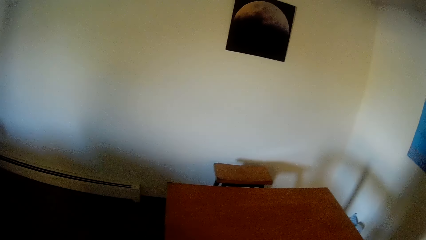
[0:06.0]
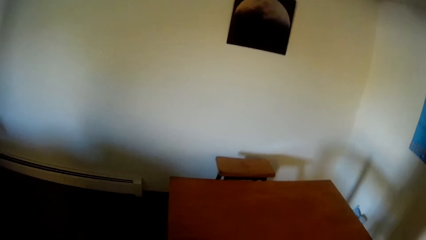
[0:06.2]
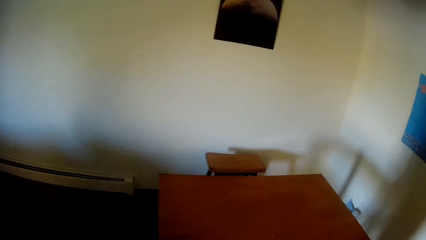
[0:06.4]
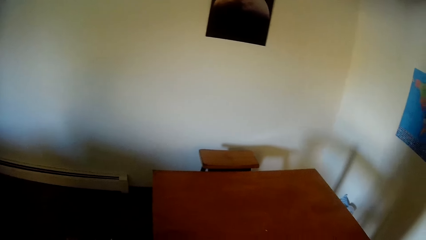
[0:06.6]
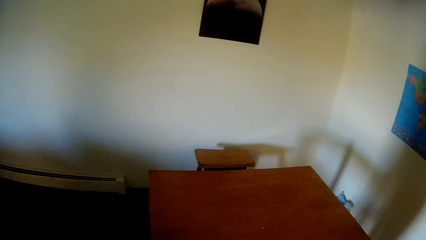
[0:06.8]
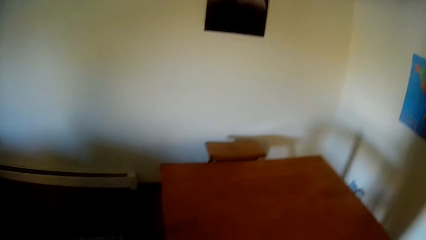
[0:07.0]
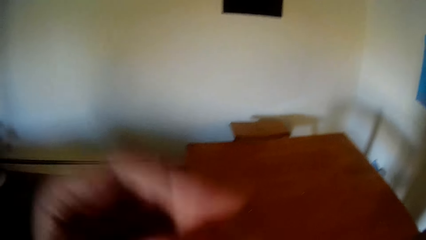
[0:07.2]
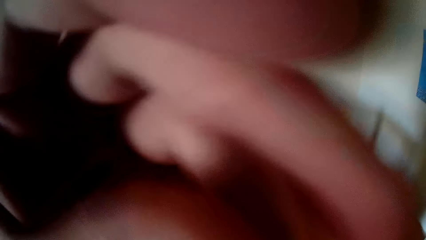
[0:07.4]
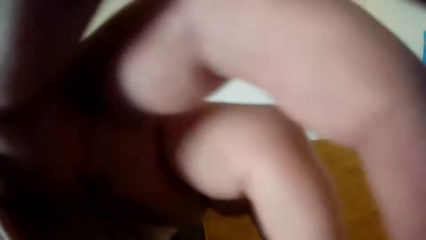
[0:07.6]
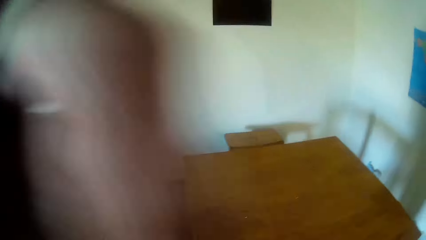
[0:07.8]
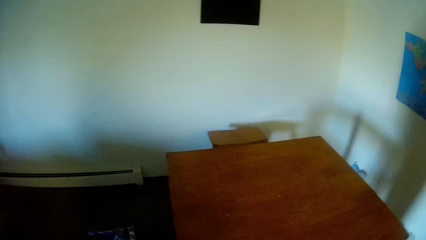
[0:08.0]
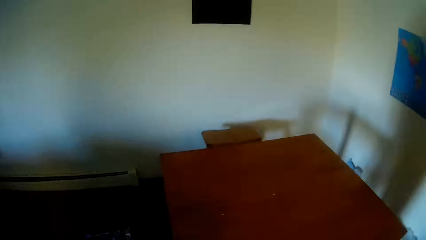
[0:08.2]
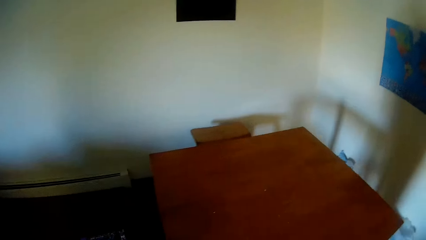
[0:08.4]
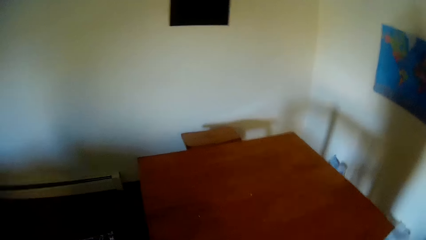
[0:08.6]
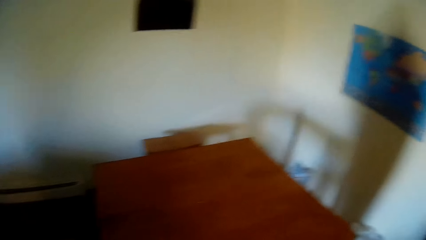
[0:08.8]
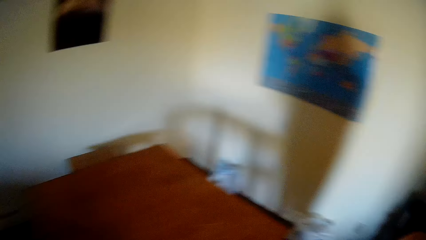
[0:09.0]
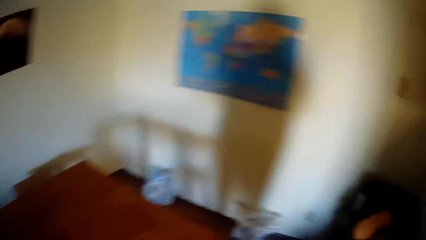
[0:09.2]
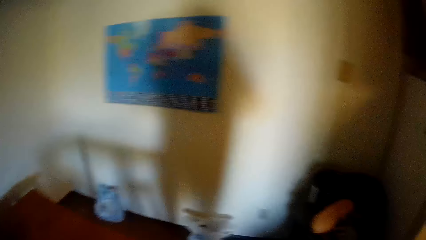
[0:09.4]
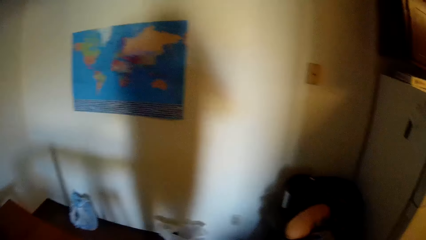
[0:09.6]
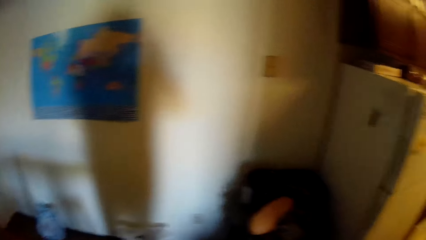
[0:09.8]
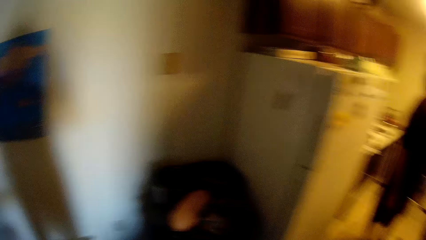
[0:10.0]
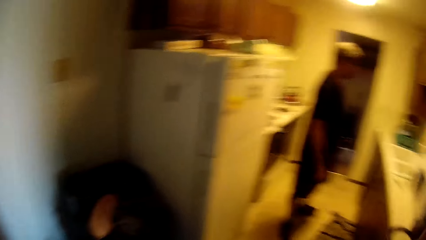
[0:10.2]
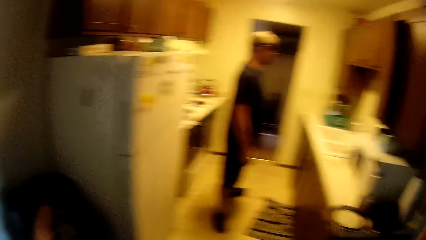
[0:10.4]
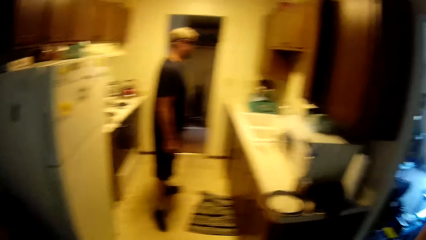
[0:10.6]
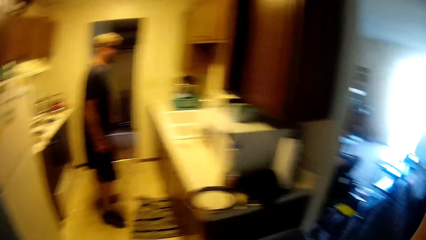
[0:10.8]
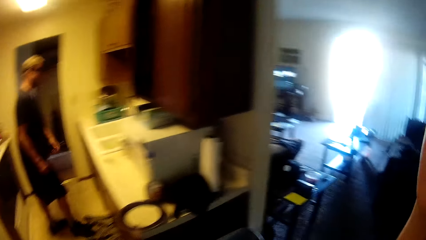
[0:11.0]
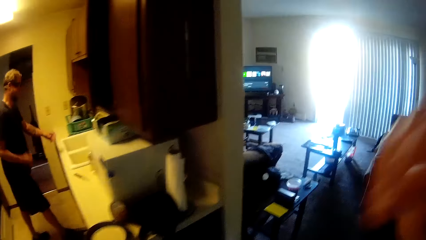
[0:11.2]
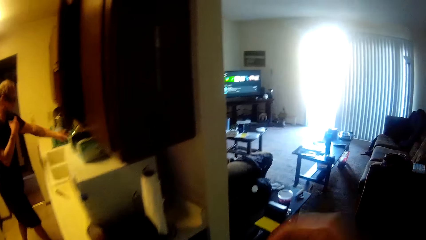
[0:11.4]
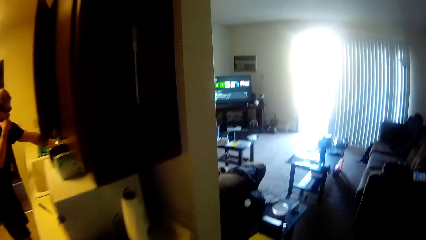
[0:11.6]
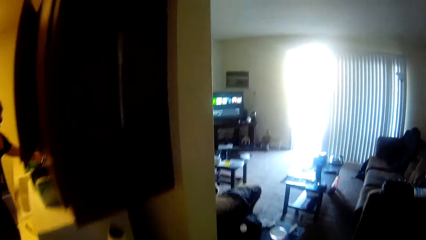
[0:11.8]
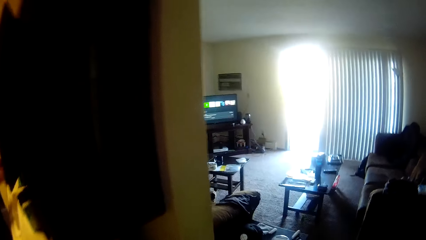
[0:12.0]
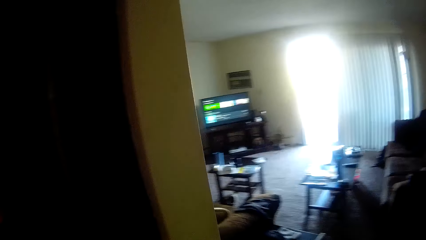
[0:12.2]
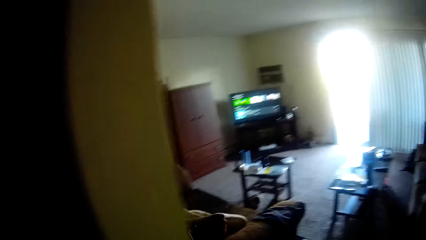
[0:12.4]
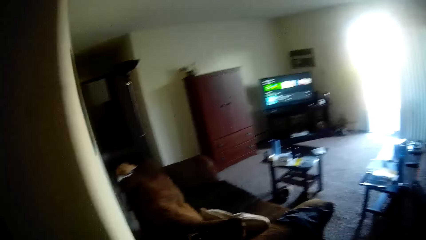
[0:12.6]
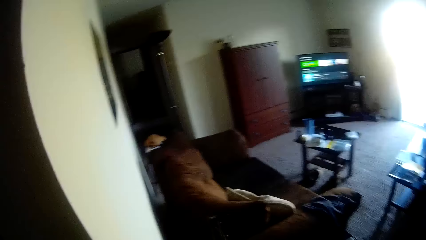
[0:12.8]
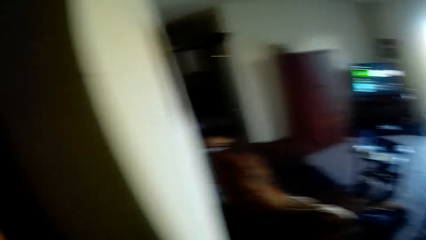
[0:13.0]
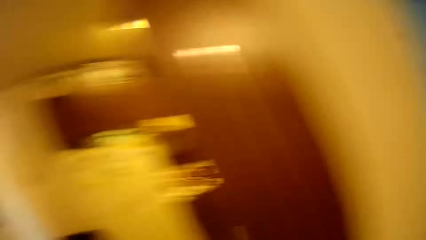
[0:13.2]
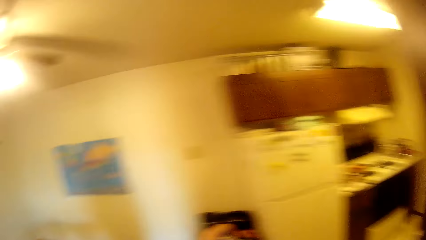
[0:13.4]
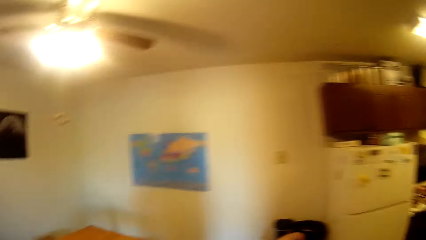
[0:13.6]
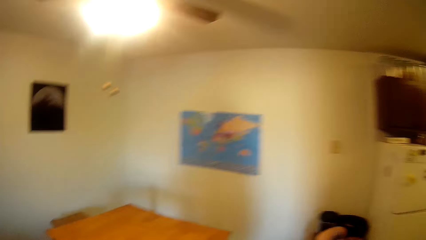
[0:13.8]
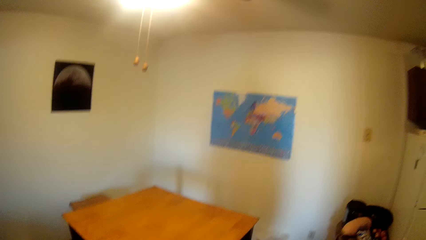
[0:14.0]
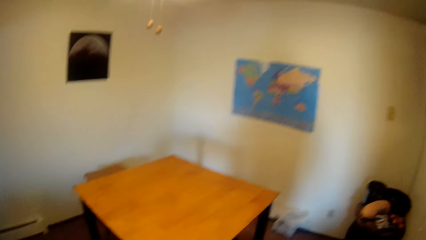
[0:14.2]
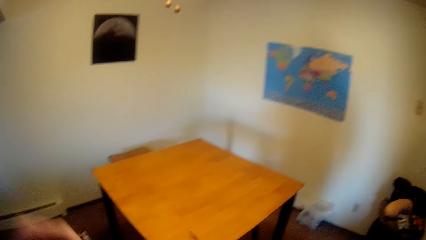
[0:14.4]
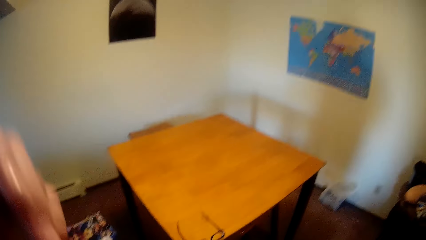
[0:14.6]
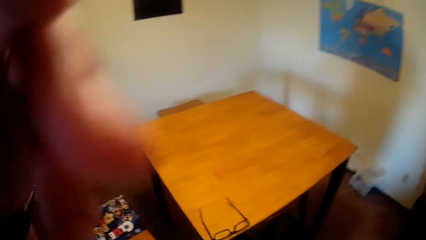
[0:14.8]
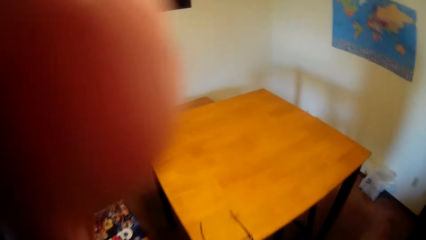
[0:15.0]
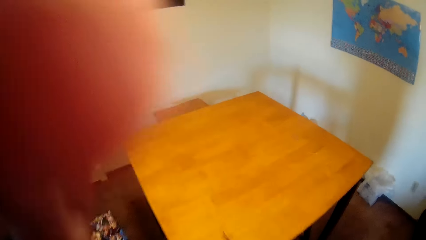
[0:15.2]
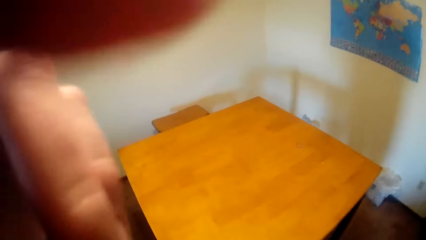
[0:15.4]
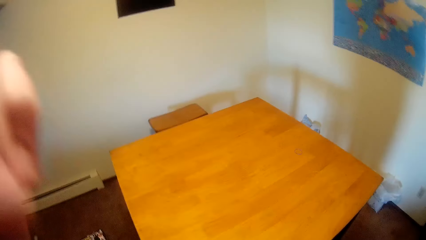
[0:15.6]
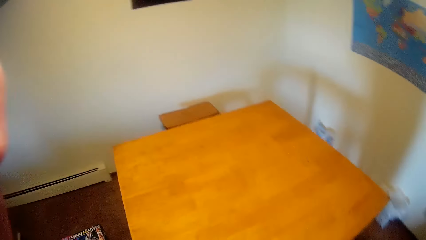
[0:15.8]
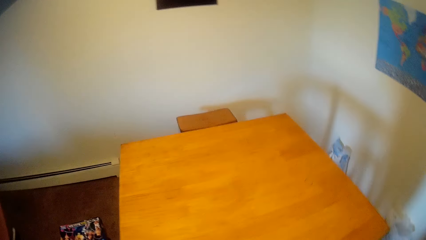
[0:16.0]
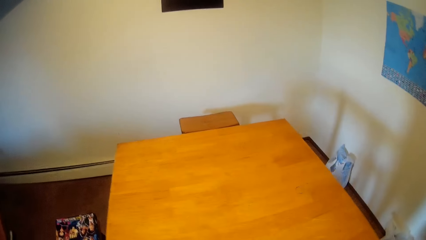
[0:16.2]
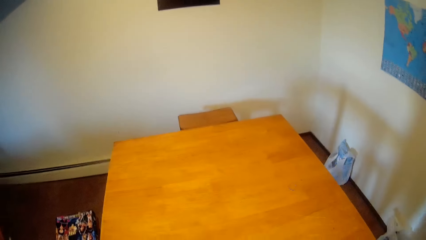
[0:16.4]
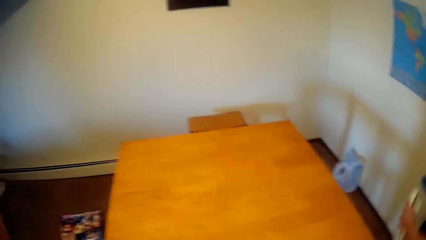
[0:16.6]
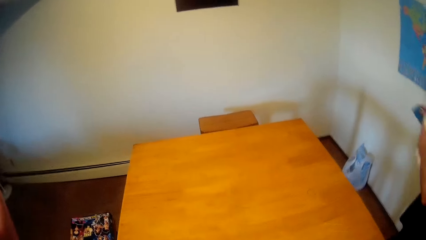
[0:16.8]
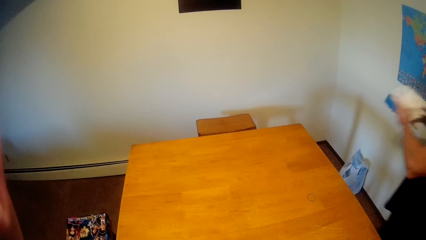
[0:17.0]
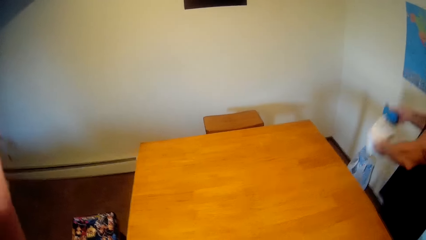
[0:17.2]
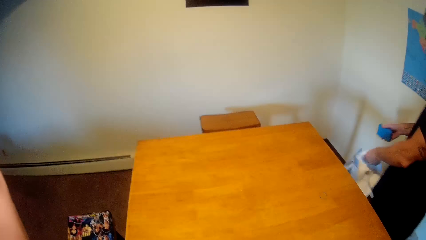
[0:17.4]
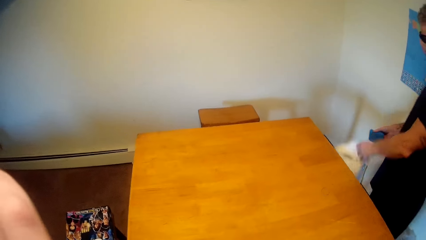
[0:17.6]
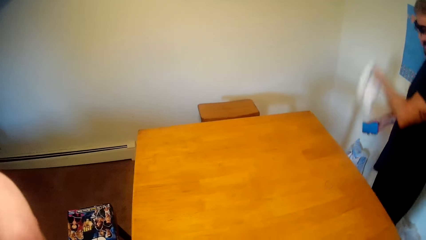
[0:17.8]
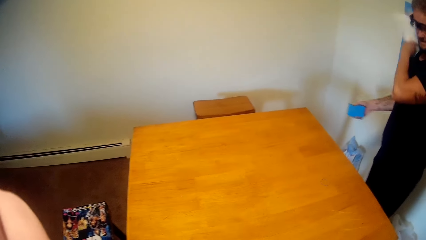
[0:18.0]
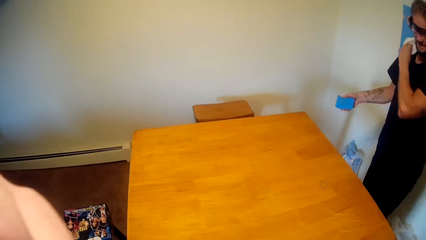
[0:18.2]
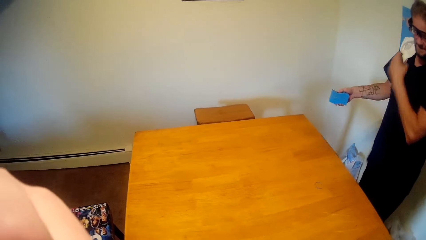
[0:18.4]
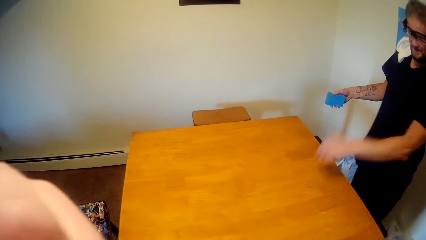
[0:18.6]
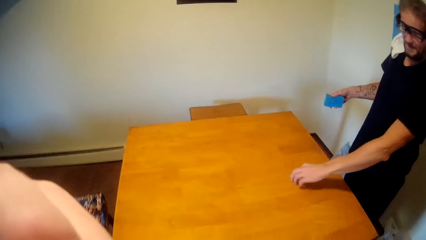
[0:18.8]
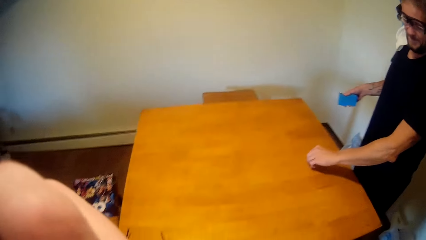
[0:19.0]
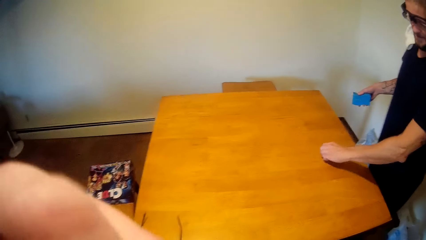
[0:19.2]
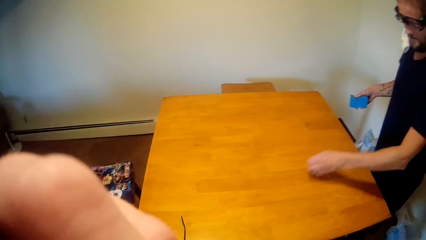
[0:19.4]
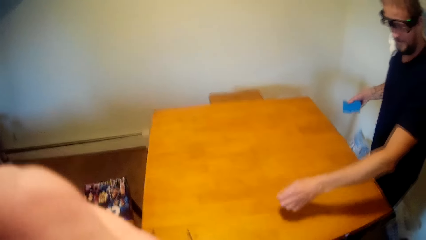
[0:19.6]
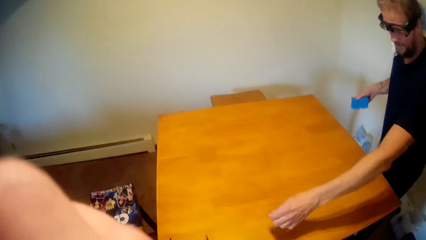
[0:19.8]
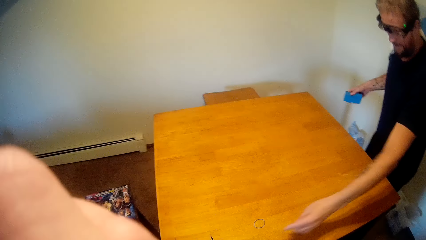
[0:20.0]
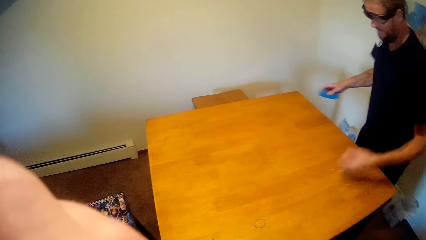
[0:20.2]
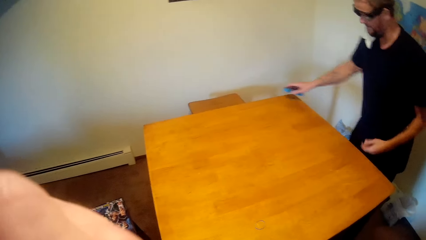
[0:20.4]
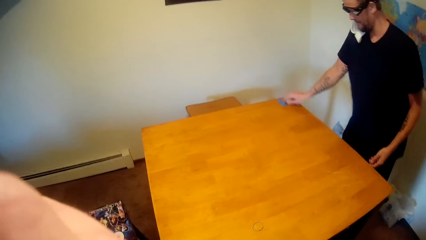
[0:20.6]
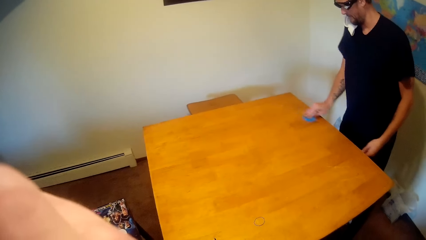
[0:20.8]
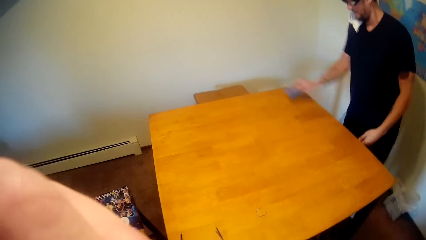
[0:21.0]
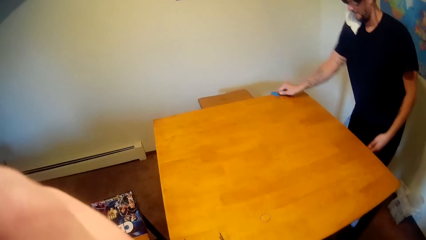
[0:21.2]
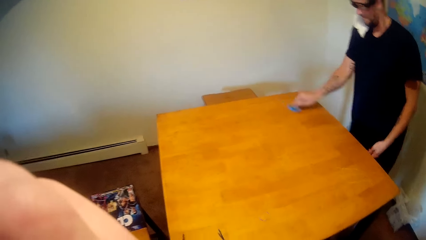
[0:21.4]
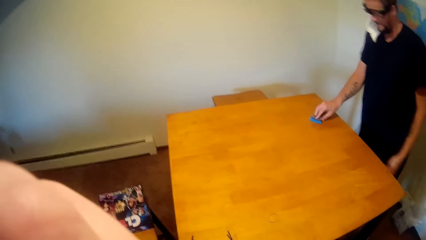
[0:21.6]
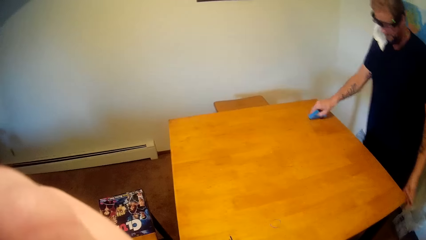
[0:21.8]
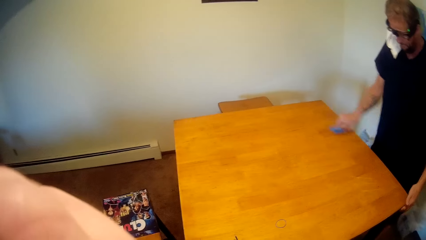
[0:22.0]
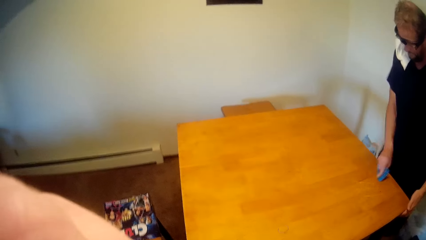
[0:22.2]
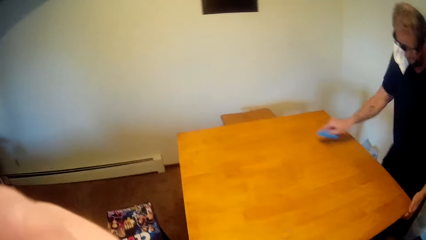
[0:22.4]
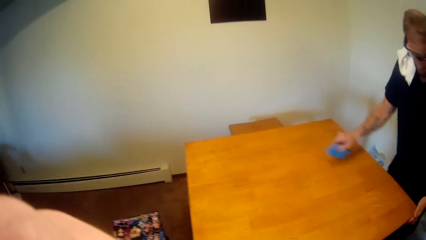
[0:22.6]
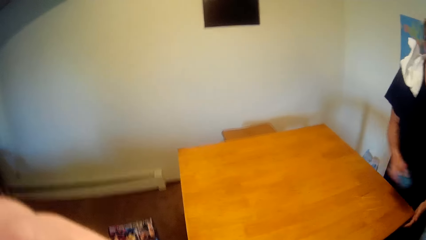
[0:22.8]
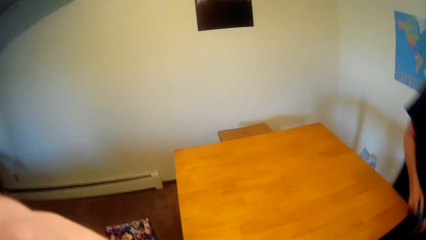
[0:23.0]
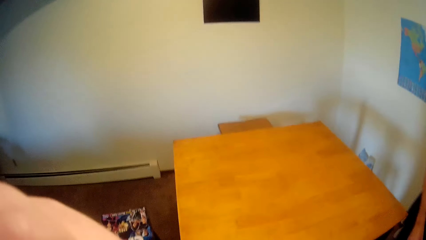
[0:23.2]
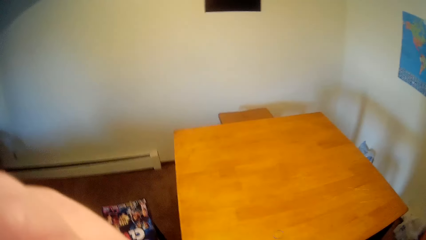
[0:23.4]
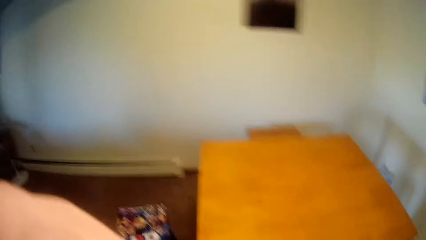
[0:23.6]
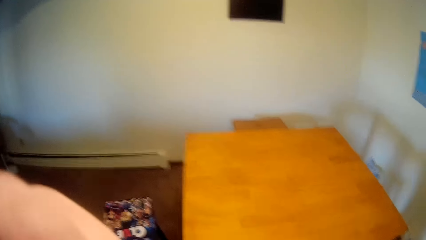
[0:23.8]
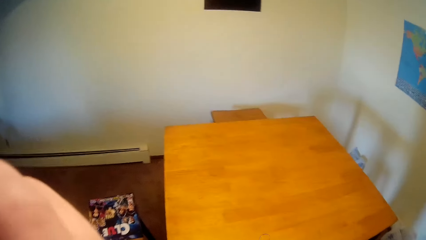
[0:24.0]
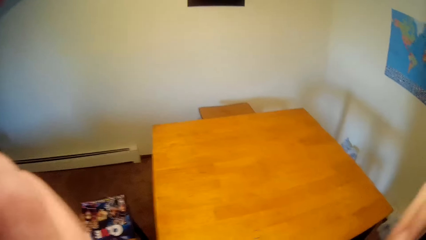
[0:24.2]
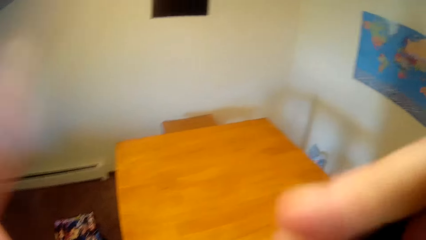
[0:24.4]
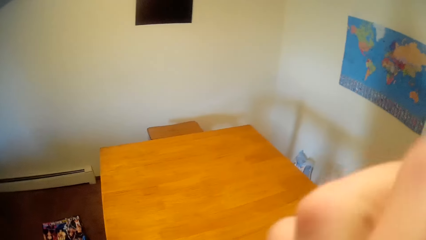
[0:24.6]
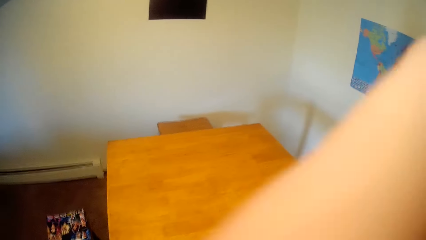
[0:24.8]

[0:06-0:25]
The camera wearer touches the camera. A man picks something from the shelf. The camera wearer moves around the room and looks behind. The man enters the room. The man touches on top of the table and wipes the table with a sponge. The man walks out from the room.
